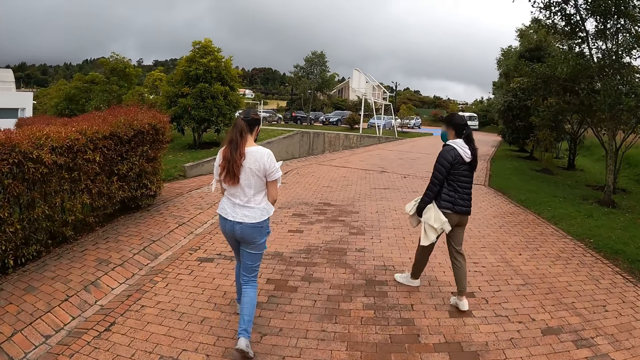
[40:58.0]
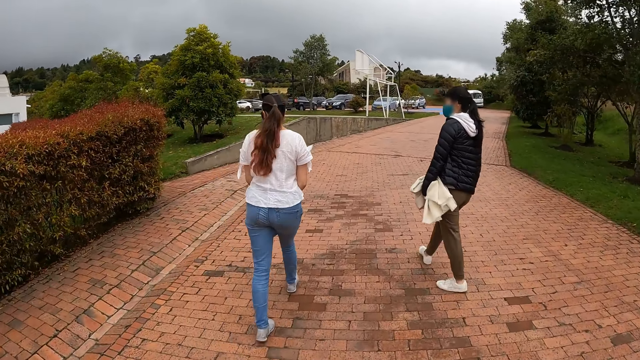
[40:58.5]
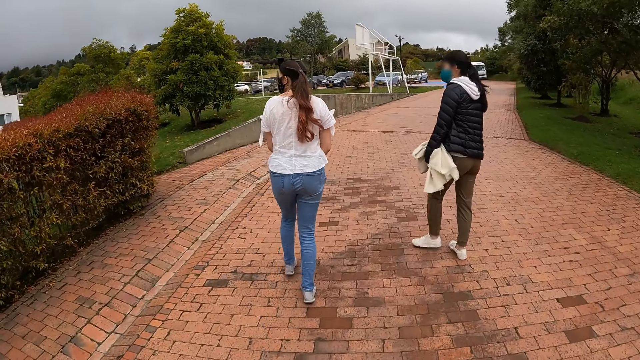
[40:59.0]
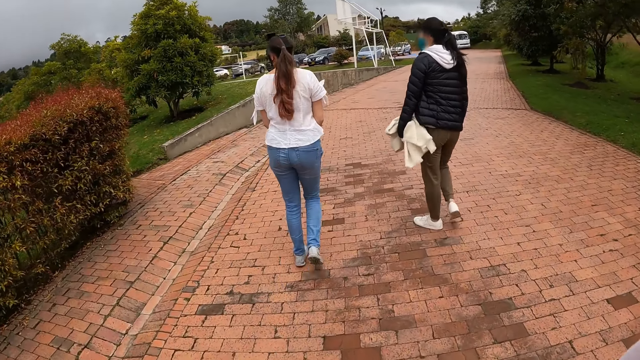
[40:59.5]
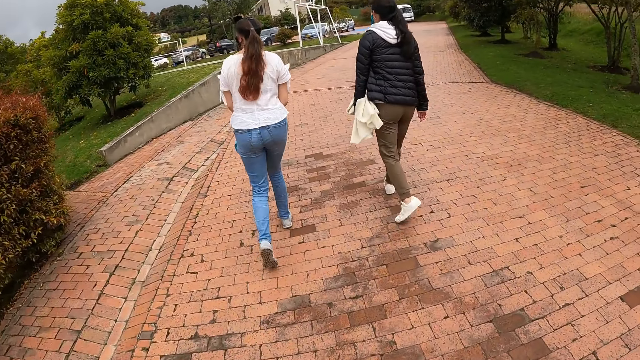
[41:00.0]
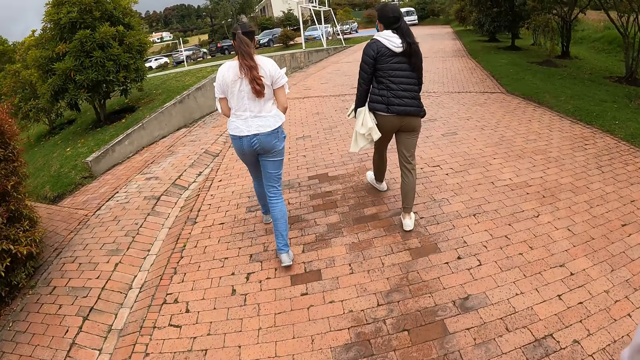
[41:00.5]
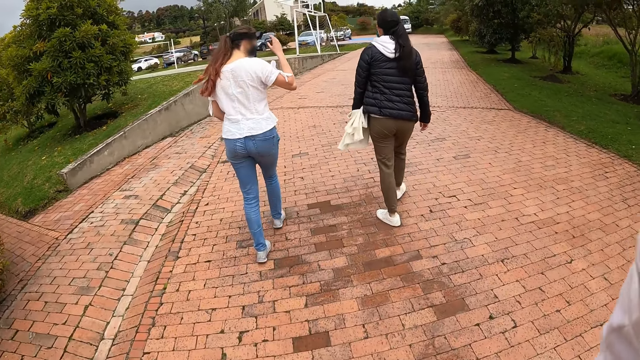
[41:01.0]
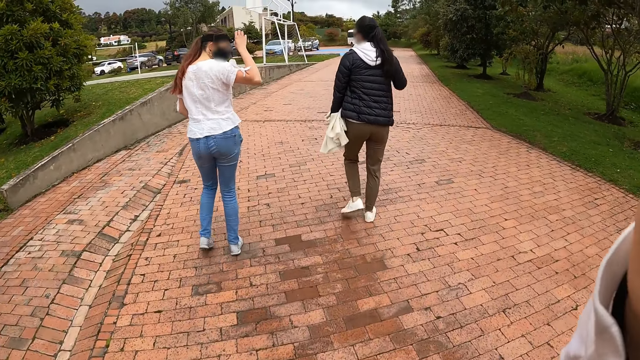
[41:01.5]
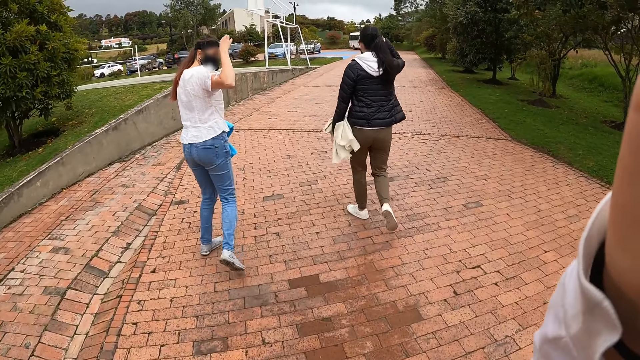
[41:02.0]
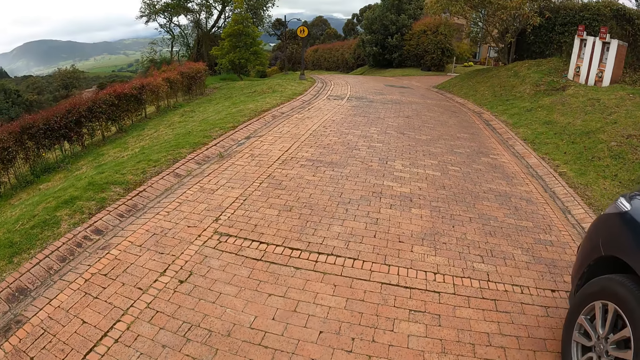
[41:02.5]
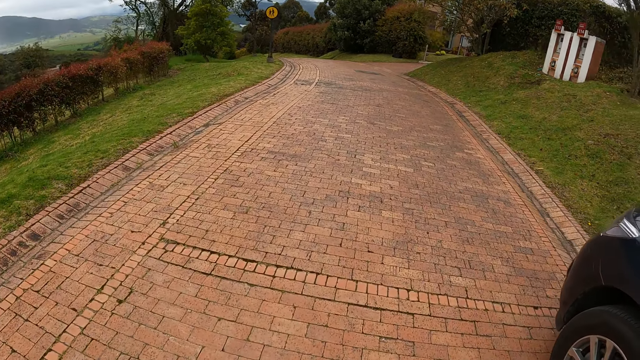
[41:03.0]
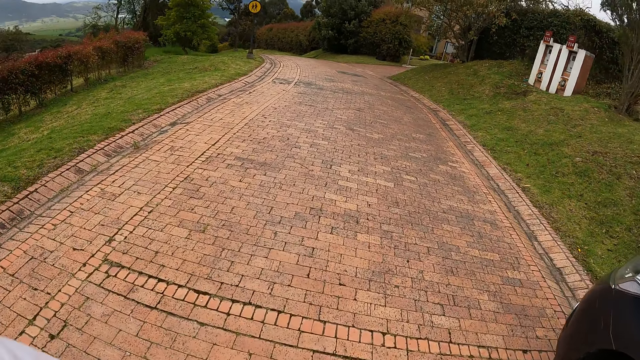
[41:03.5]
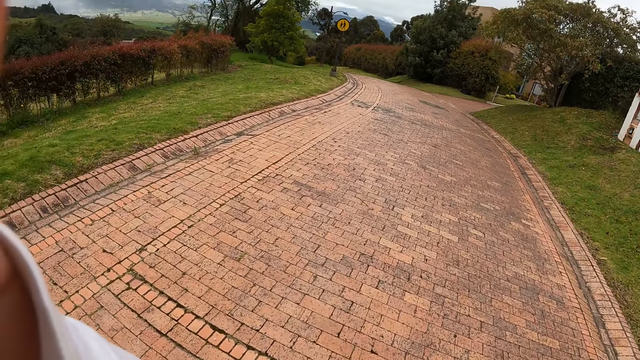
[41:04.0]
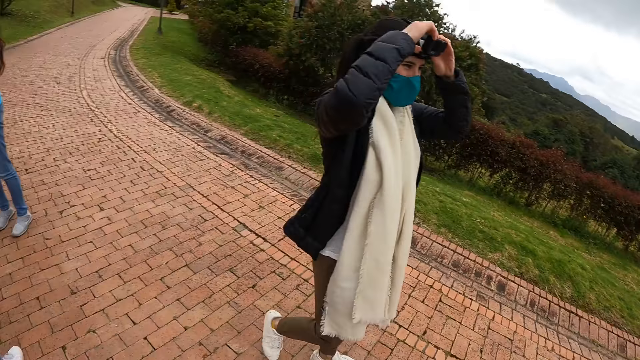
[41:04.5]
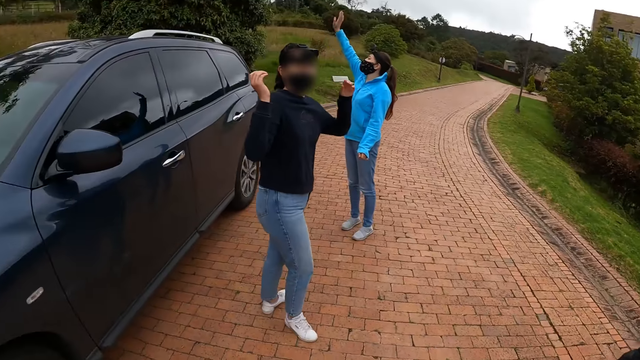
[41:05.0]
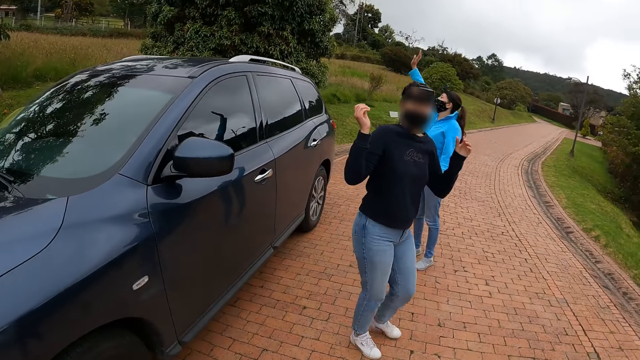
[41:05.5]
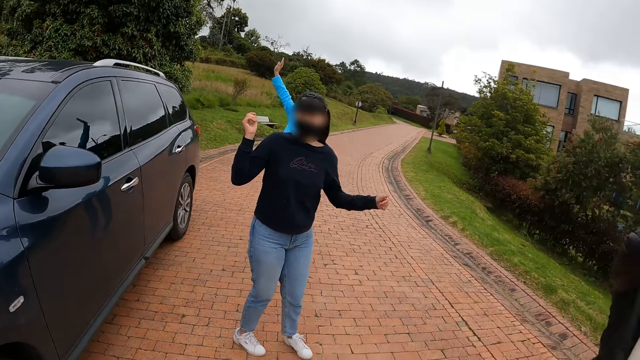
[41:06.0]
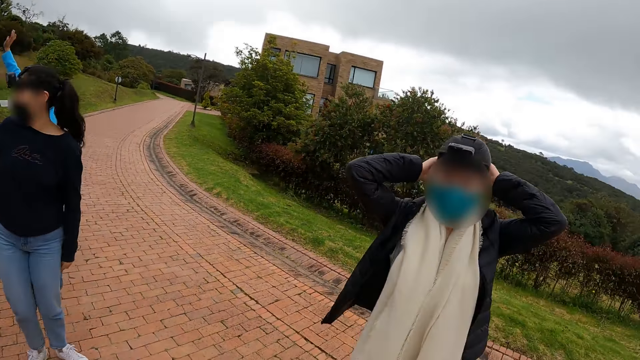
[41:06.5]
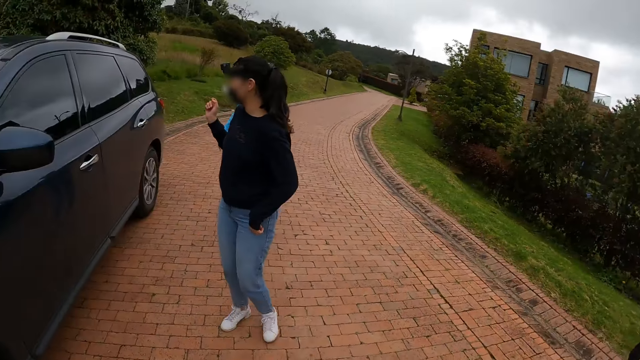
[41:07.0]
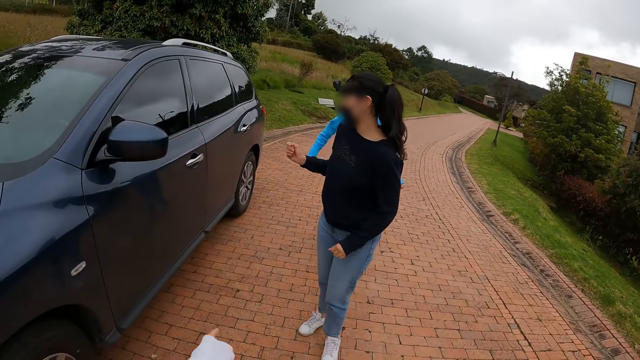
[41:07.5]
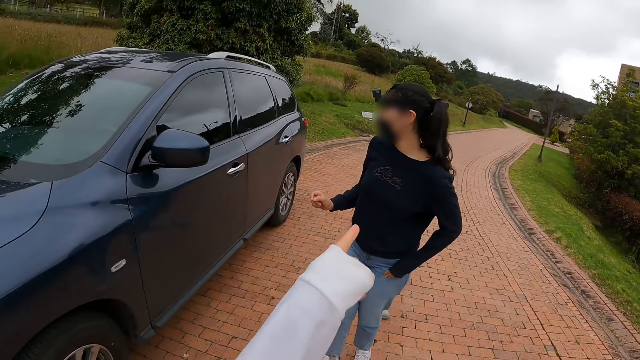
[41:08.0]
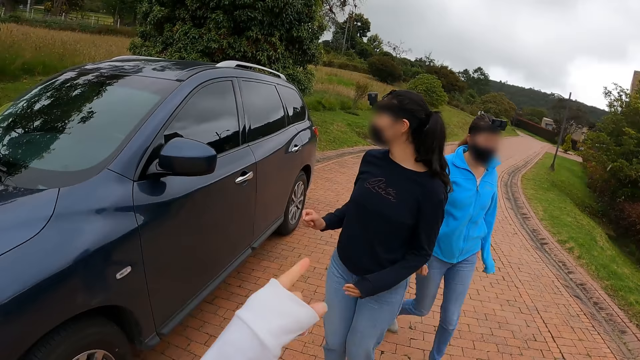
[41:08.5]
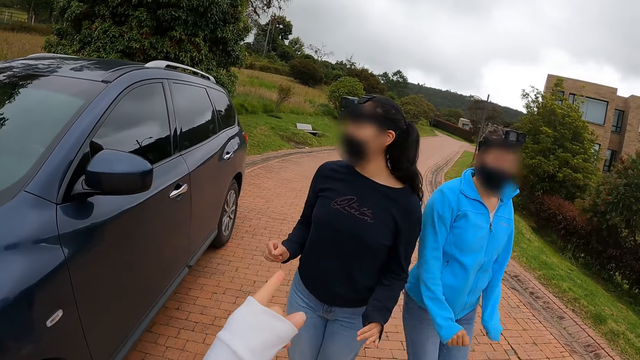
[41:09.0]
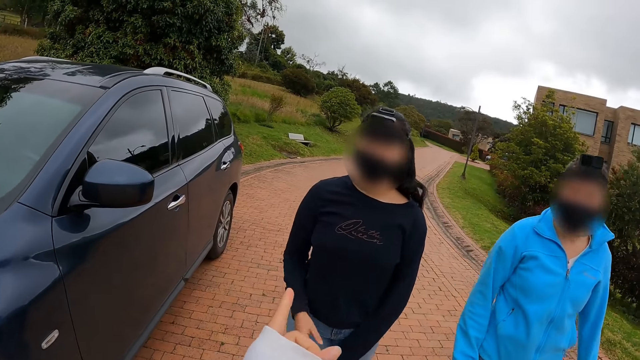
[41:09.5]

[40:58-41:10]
A woman touches a camera on her head with her right hand. The camera wearer touches a camera on her head with her right hand. She adjusts the camera. Another woman touches a camera on her head with her right hand. The camera wearer walks along the road. She touches the camera on her head with her left hand. She adjusts the camera. The other woman adjusts the camera on her head with her hands. The camera wearer looks around. The first woman waves with her right hand. The camera wearer stares at a person and another person. She interacts with another woman. She raises her hand.

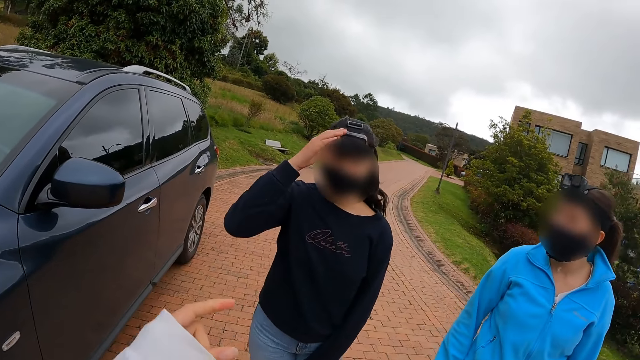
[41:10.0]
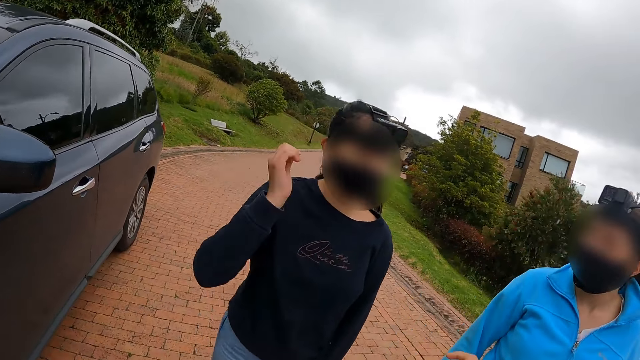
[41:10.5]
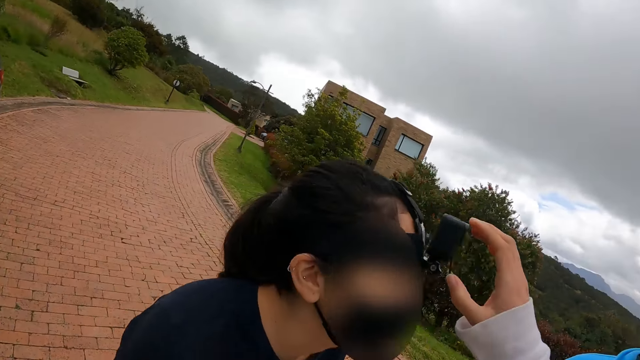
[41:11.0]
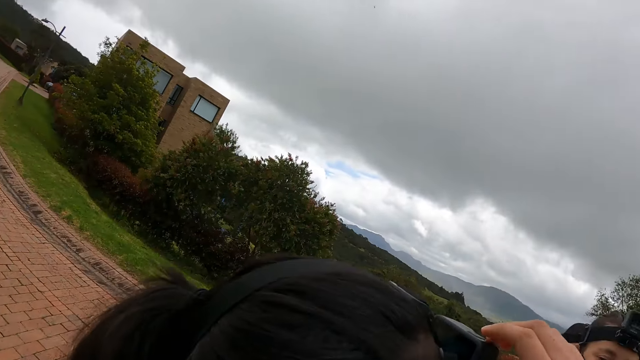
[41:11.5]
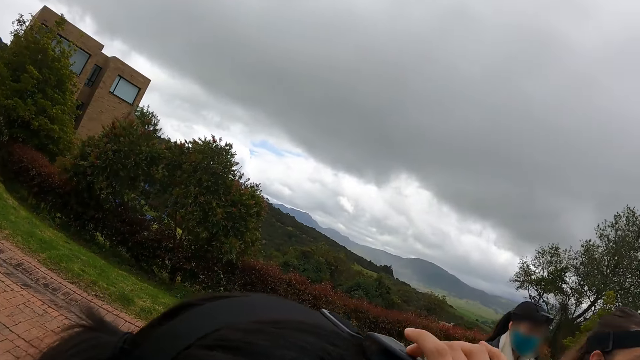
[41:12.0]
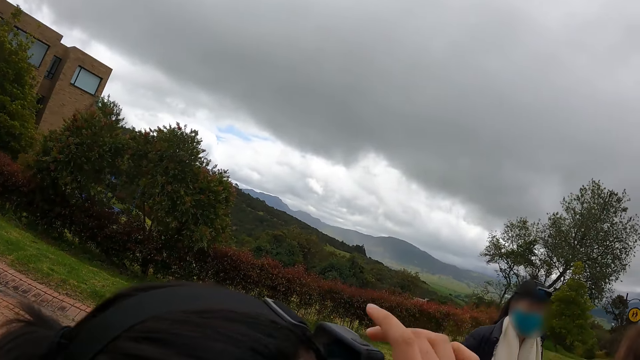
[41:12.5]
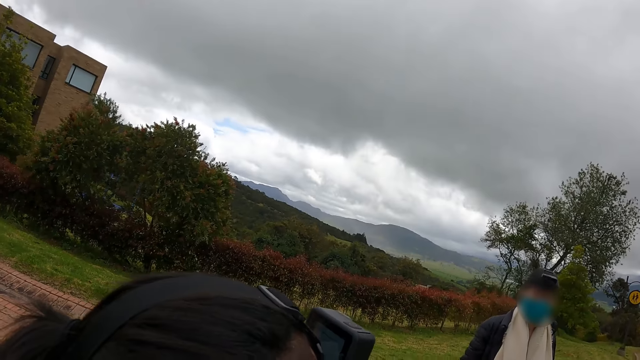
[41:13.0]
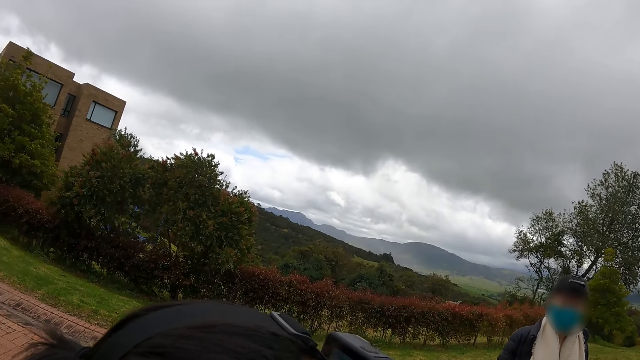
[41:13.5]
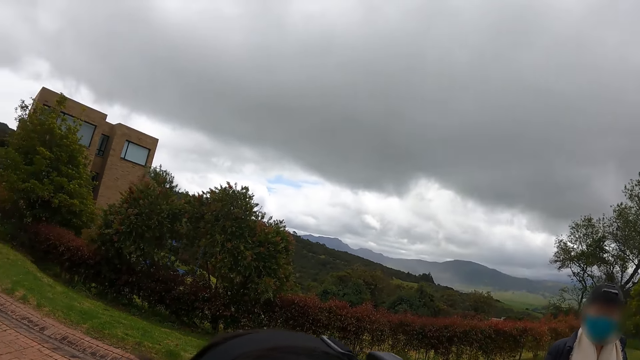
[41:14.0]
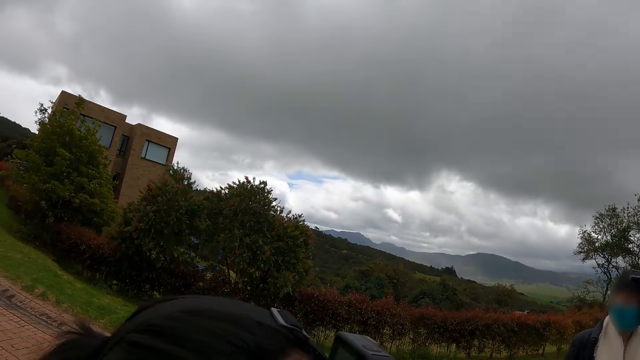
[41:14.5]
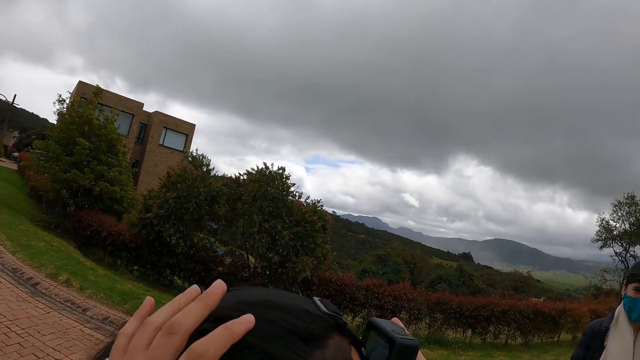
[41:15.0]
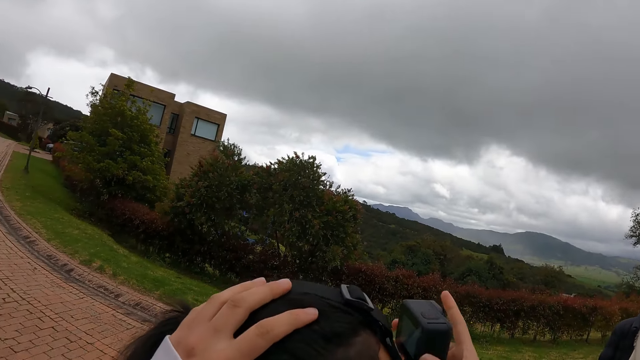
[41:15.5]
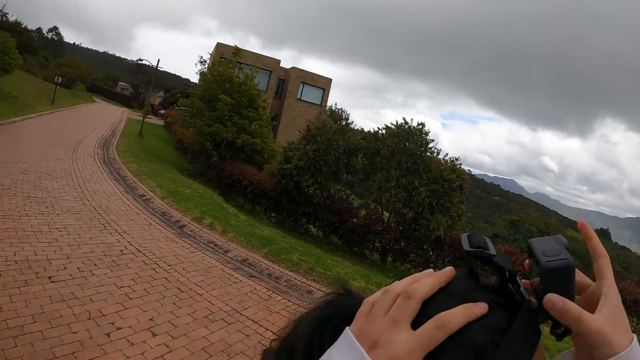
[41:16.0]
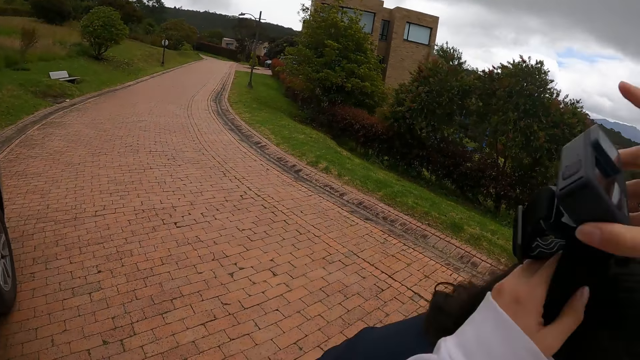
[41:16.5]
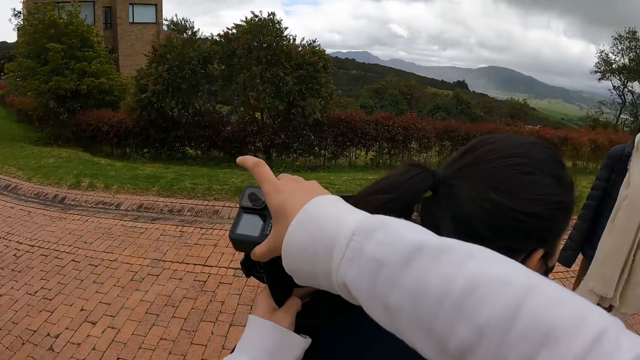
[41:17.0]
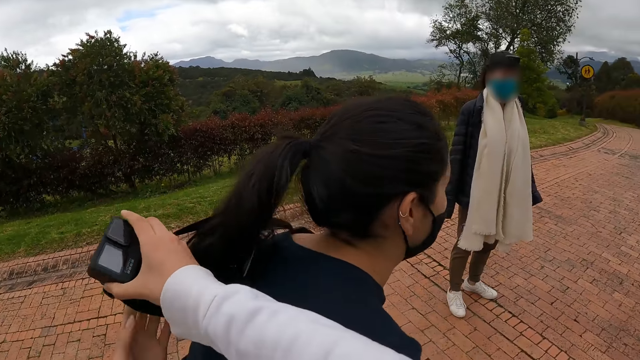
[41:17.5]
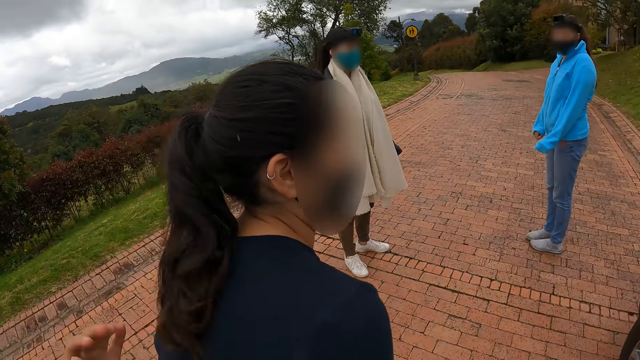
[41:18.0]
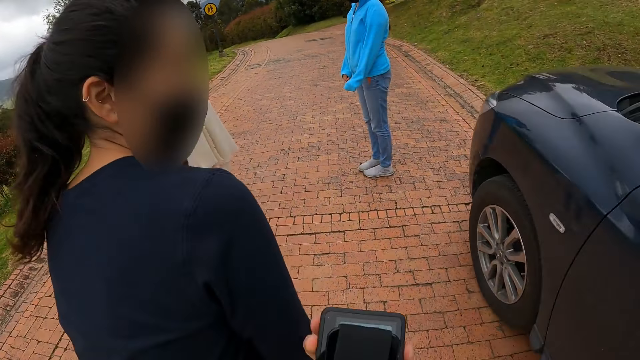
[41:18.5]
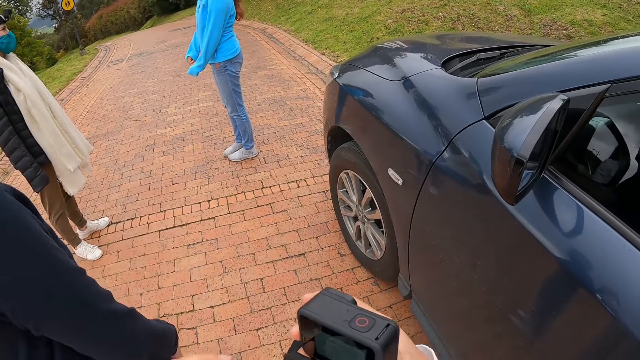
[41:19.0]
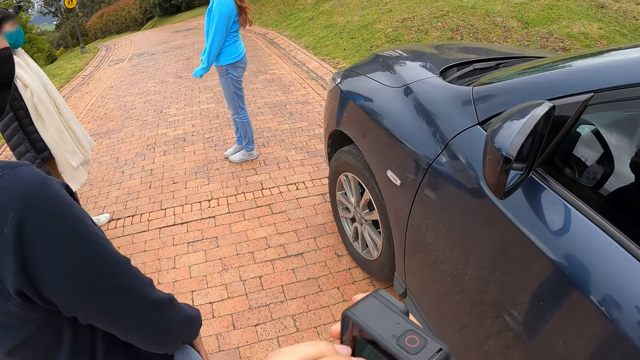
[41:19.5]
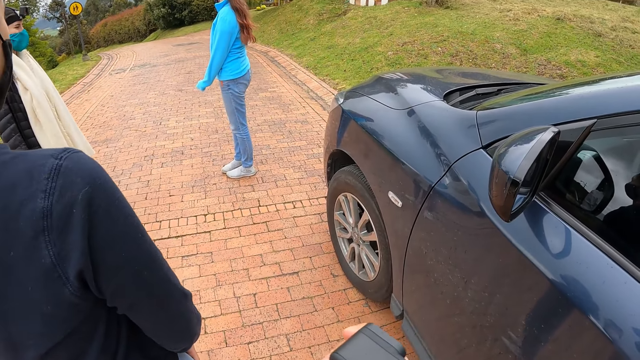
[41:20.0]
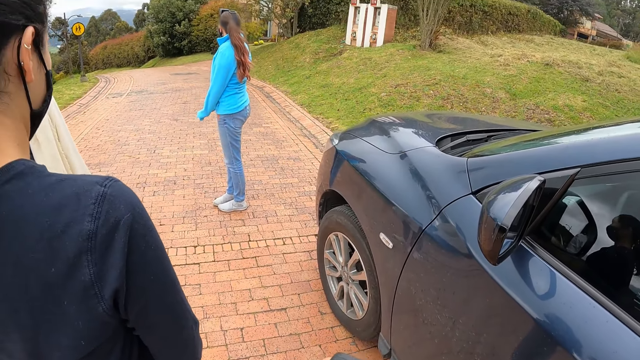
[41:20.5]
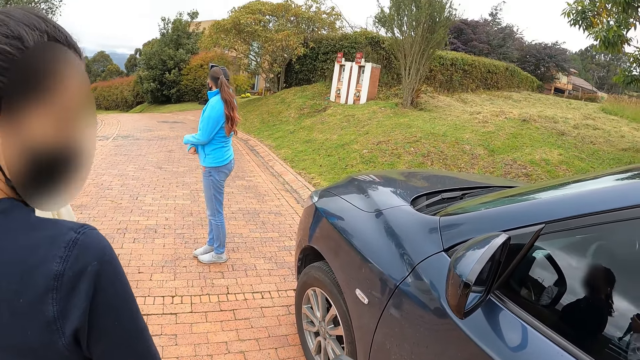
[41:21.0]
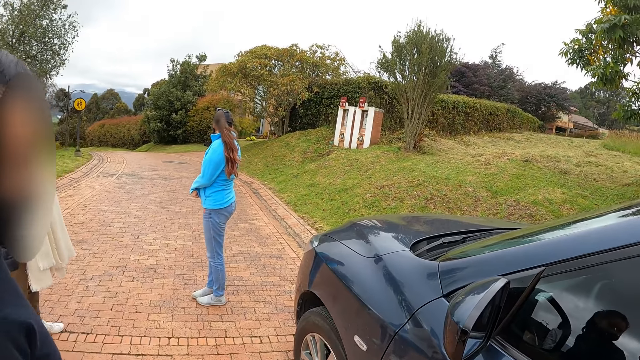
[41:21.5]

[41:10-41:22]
A woman touches a camera on her head with her right hand. The camera wearer operates the camera on the head of the woman with her right hand. She removes the camera on the head of the woman with her hands. She fiddles with the camera in her hands. She stares at the camera in her hands.
